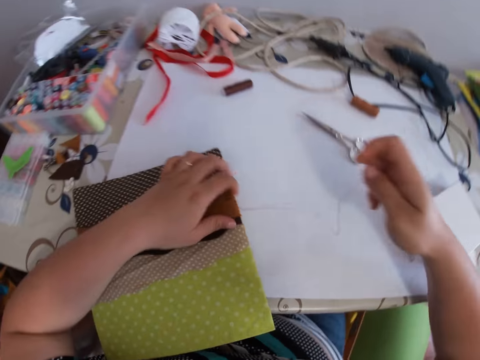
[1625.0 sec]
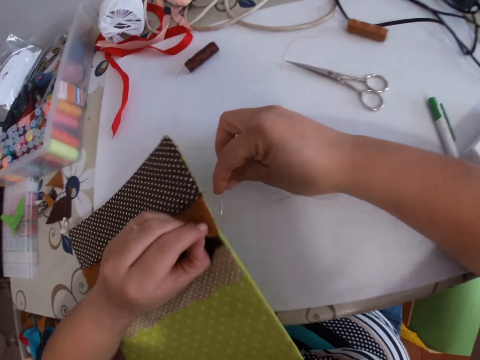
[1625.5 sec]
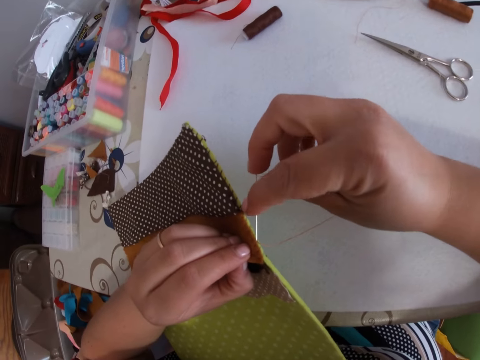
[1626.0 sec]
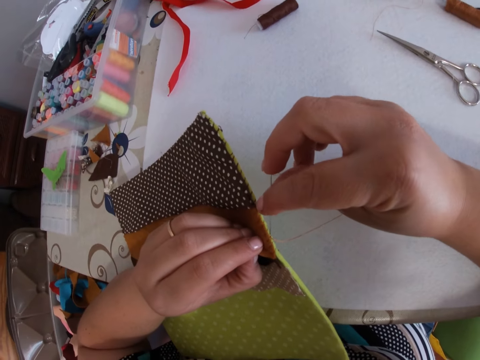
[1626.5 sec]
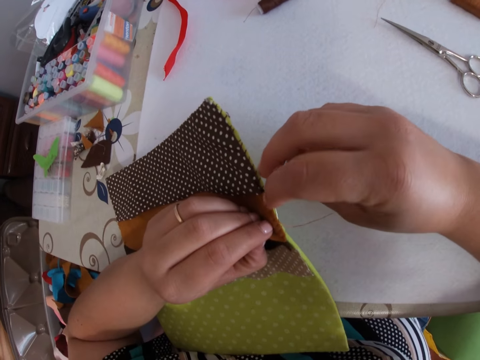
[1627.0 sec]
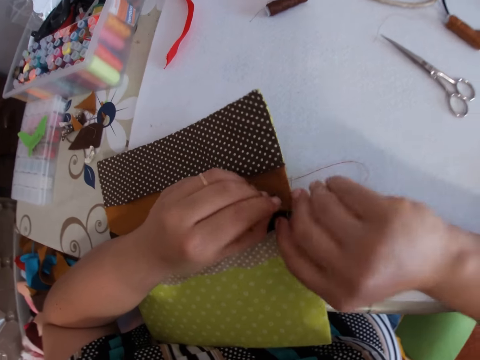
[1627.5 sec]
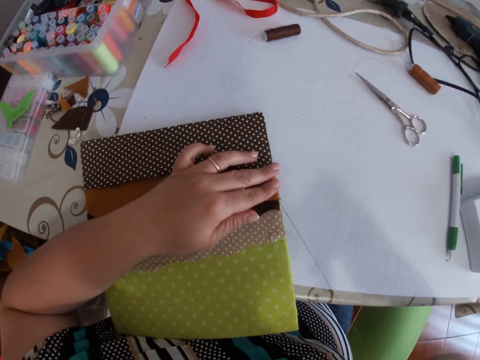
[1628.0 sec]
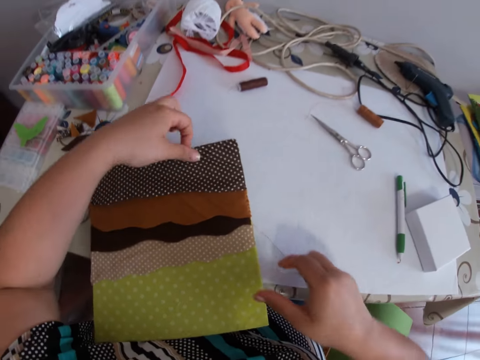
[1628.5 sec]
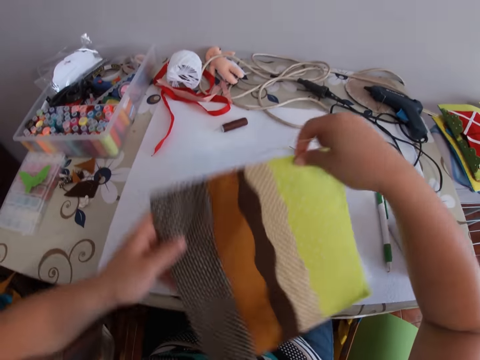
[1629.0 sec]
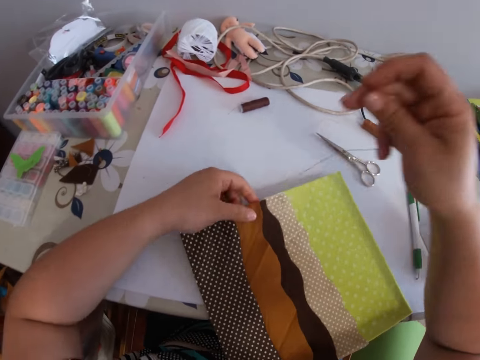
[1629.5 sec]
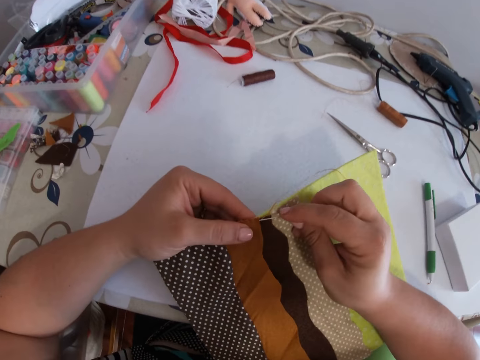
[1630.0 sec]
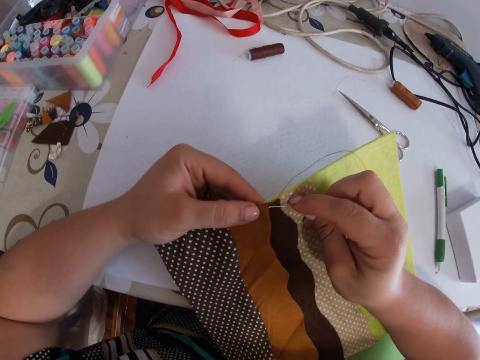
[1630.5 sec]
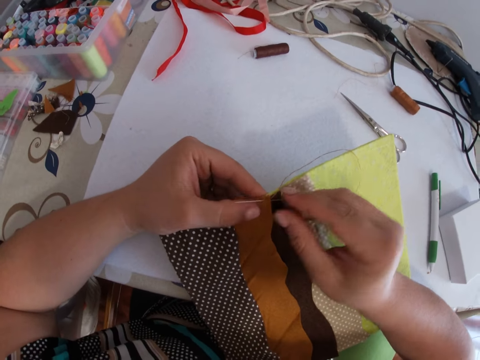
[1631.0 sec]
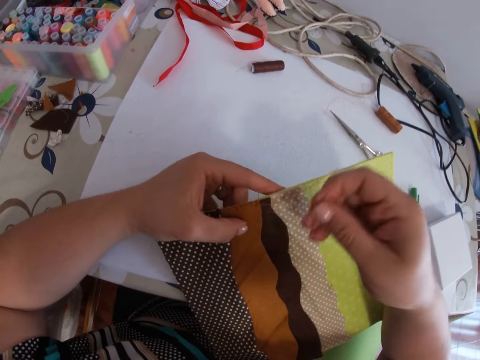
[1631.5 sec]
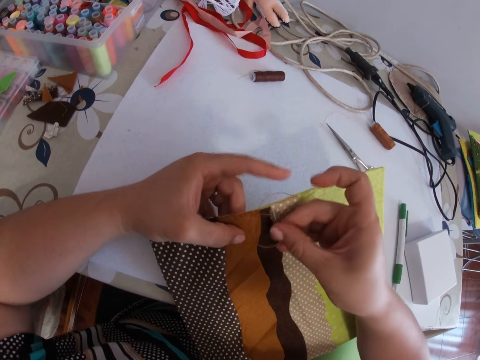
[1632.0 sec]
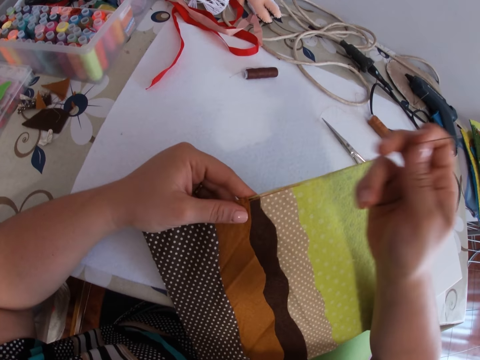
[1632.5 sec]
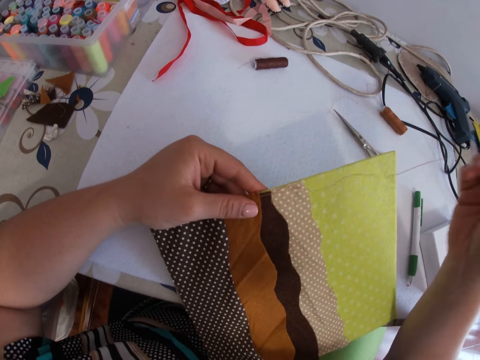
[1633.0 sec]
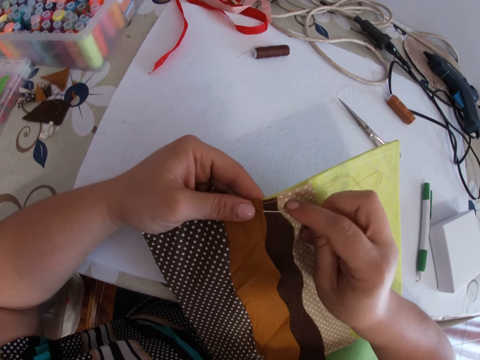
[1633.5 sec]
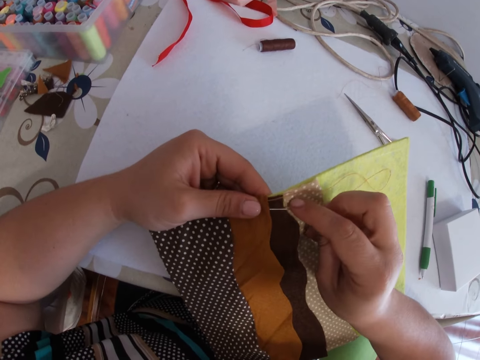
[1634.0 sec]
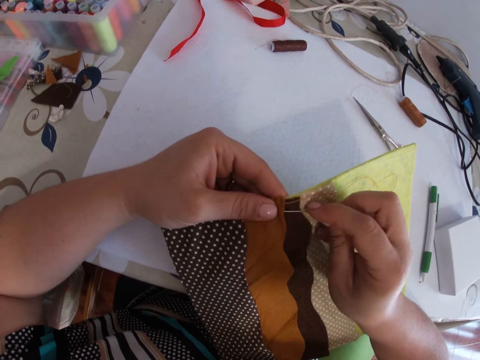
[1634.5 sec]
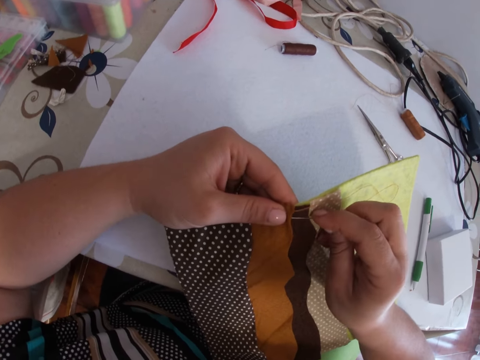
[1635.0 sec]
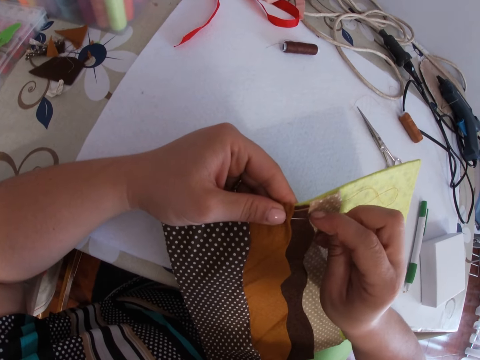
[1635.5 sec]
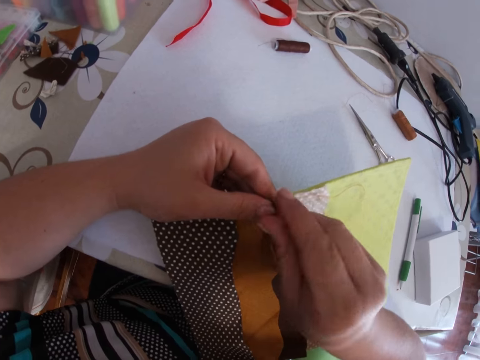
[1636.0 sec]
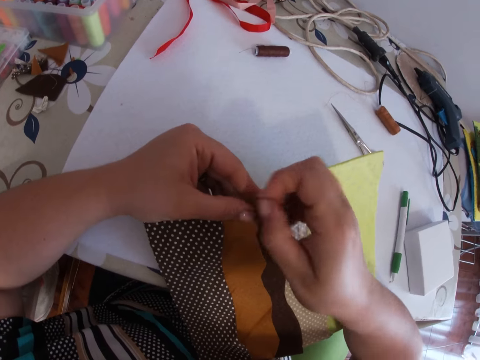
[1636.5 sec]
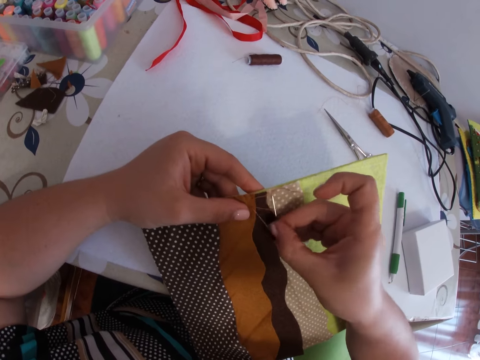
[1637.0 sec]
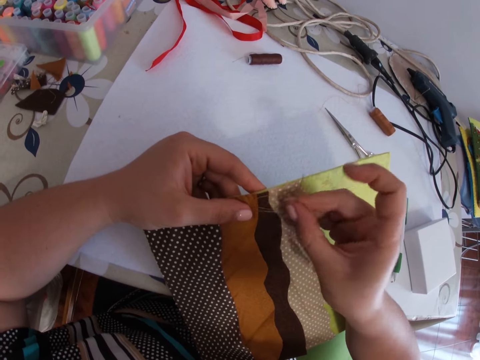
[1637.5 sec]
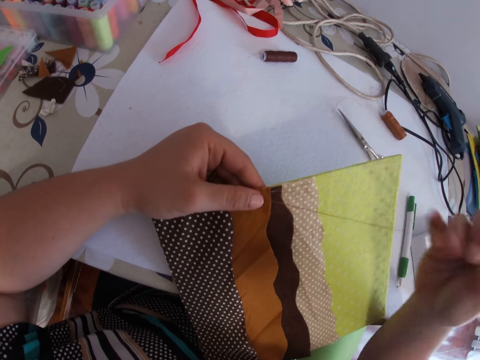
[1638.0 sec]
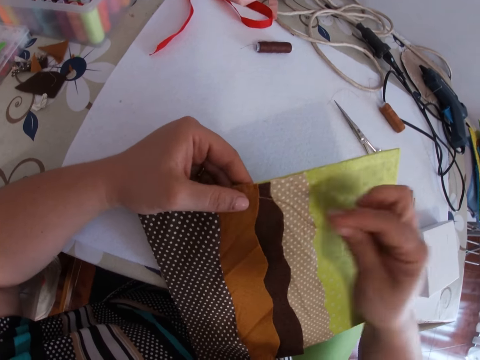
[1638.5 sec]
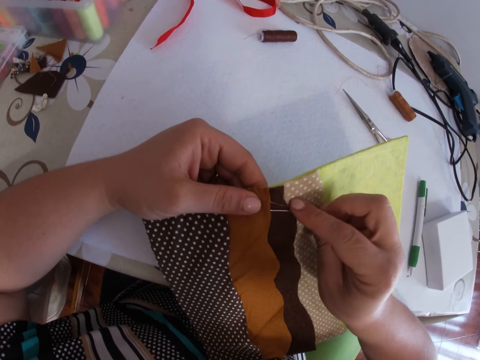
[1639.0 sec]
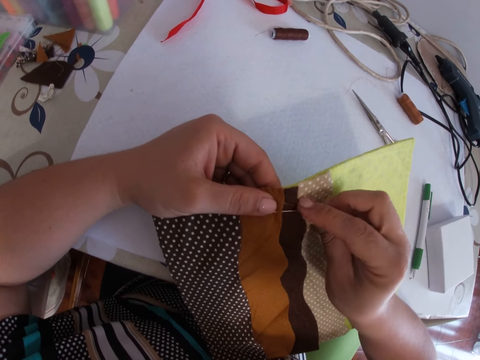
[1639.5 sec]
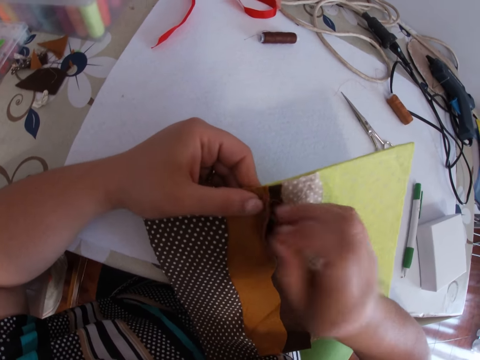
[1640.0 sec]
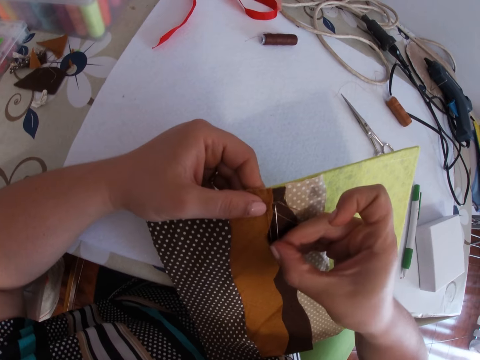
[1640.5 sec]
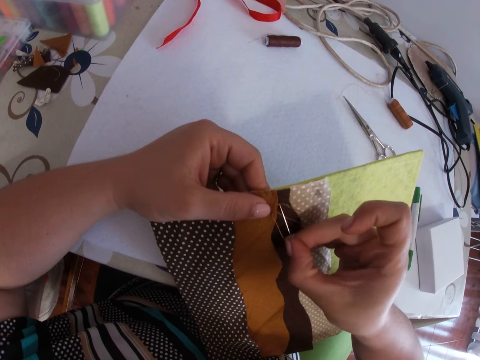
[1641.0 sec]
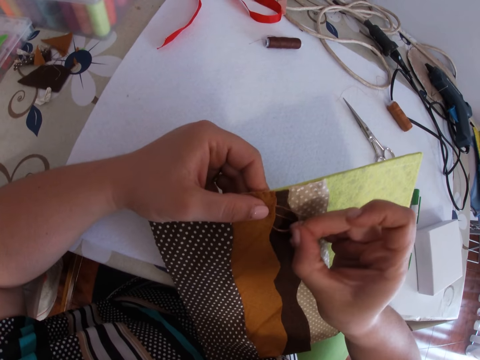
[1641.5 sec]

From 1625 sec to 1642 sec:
The camera wearer turns the material. They sew the fabric with a needle and thread with both hands. They pierce the needle in the material. They pull a thread with the needle. They turn the material. They pierce the needle in the material. They pull the thread with the needle. They pierce the needle in the material. They pull the thread with the needle. They pierce the needle in the material.

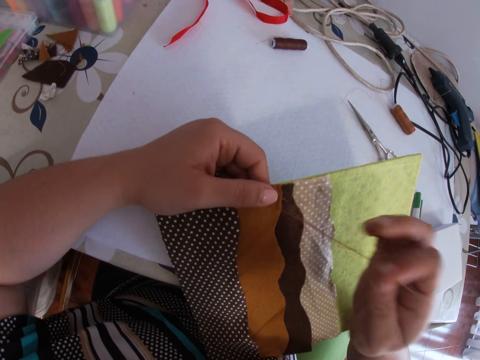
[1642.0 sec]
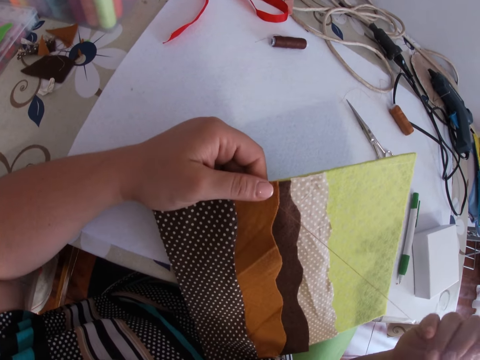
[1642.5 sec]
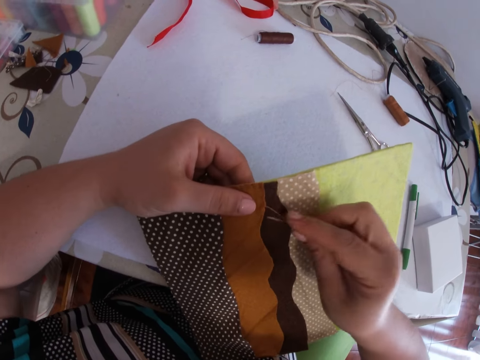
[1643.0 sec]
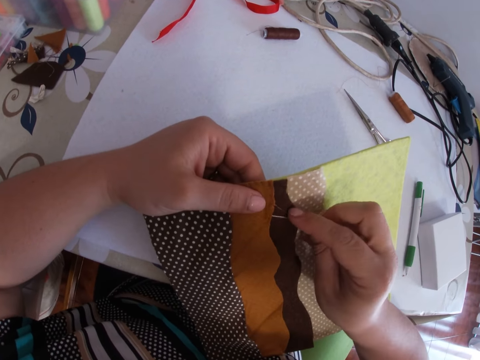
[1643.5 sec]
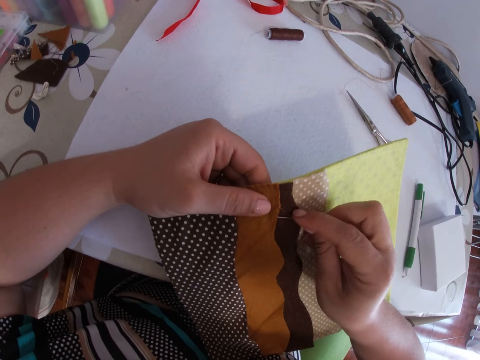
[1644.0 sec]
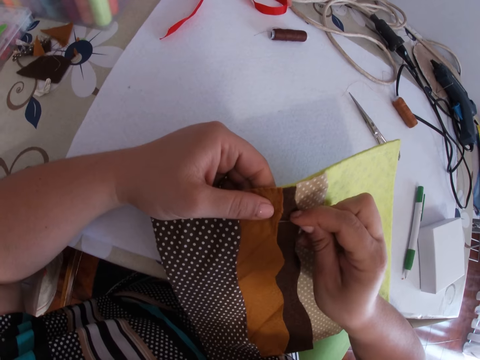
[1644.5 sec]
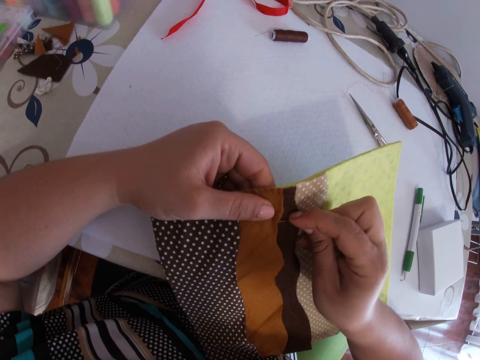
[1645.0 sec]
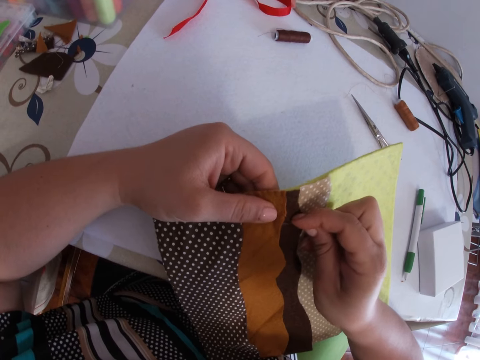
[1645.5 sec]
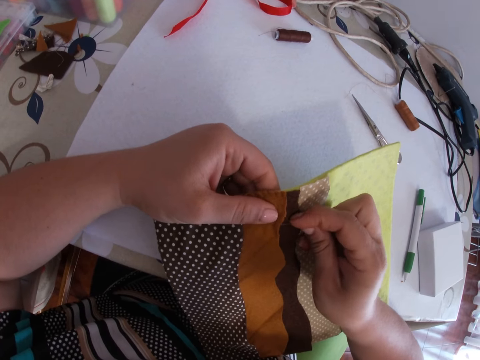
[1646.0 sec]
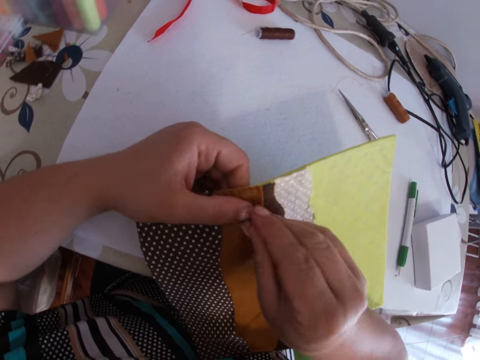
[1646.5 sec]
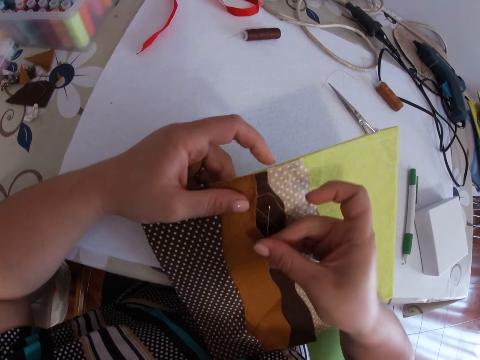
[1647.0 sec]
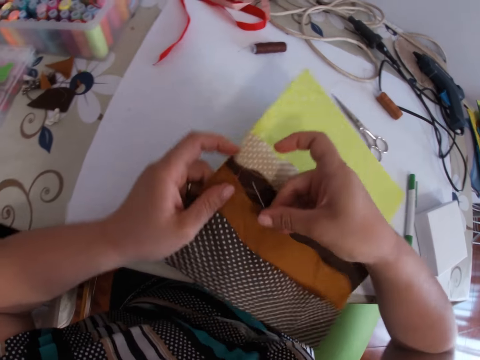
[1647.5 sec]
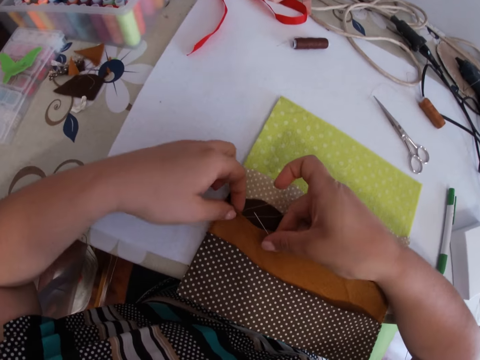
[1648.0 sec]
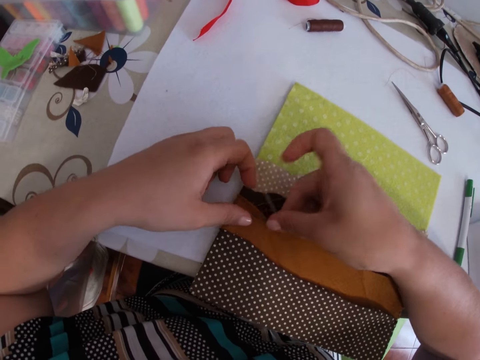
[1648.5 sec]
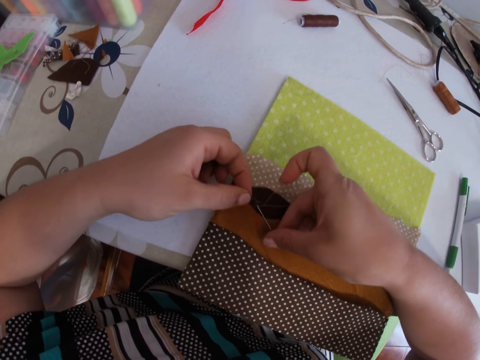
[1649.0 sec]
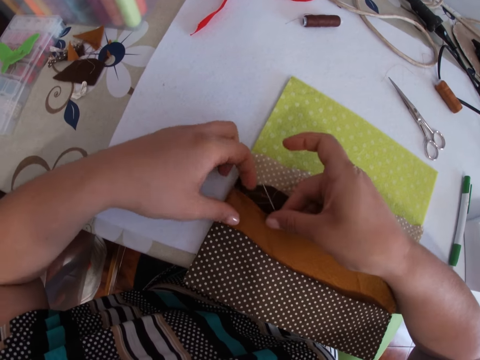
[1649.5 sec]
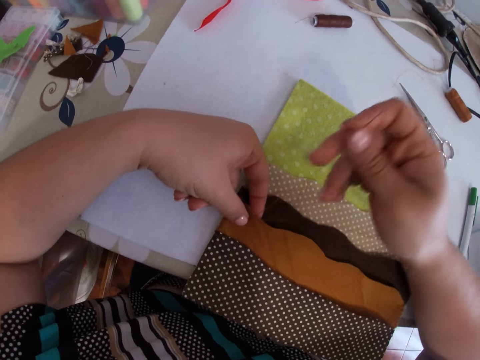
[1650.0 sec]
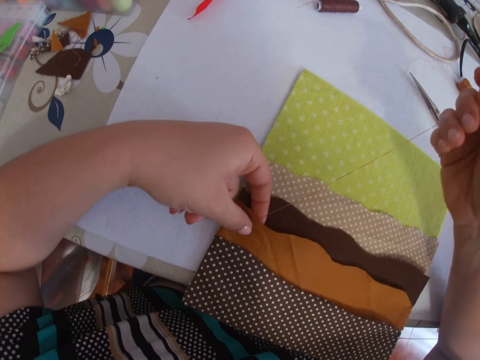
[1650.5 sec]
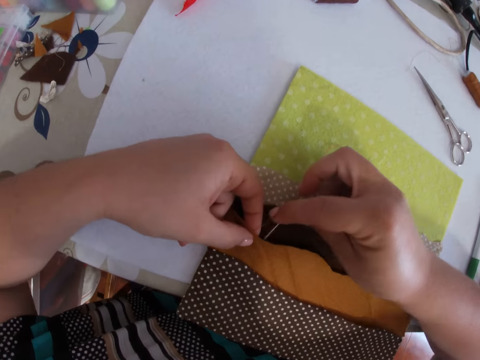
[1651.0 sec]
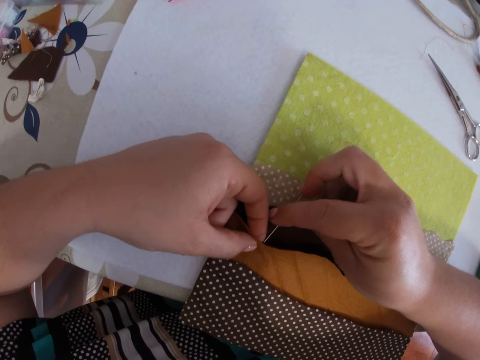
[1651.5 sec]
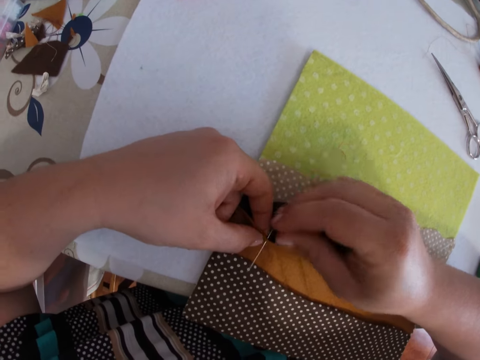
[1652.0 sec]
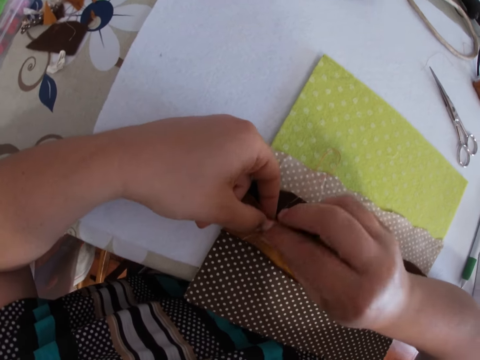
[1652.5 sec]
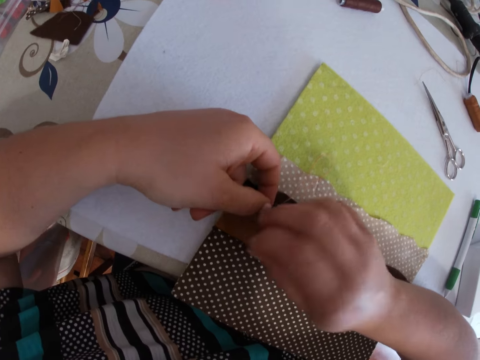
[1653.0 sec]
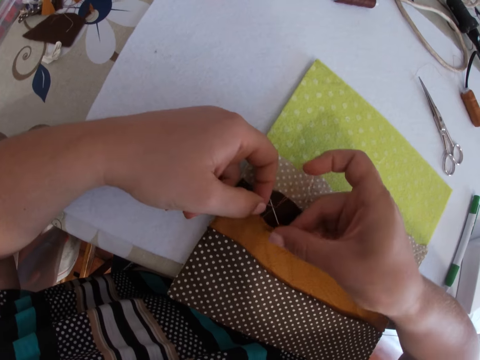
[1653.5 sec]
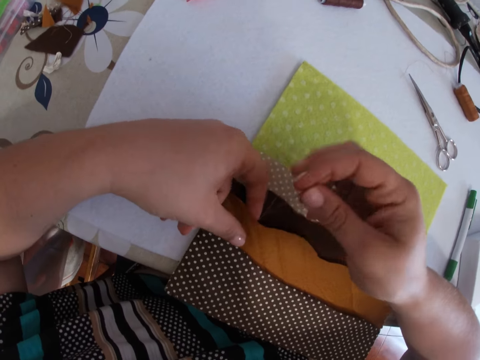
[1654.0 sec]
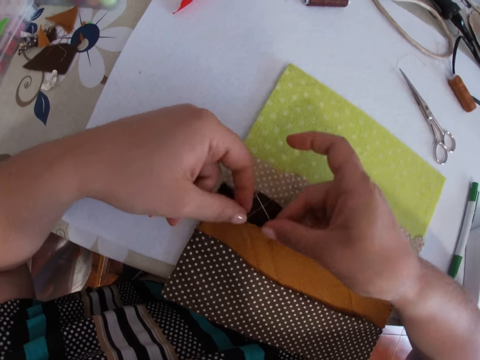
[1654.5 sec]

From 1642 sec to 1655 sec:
The camera wearer pulls a thread with a needle. They pierce the needle in a material. They pull the thread with the needle. They pierce the needle in the material.
